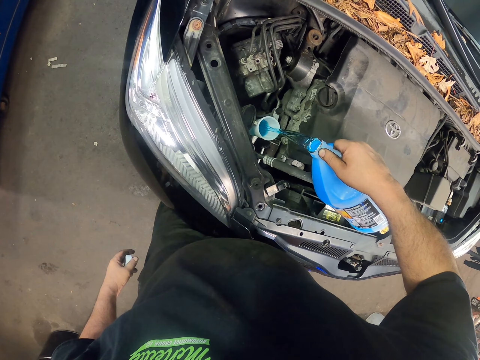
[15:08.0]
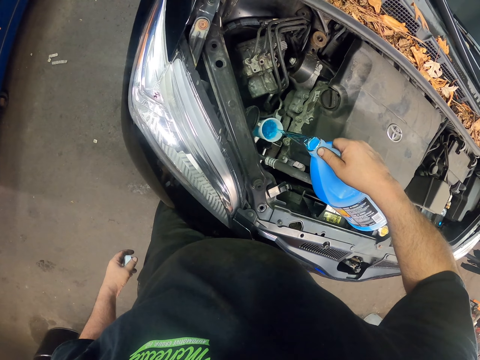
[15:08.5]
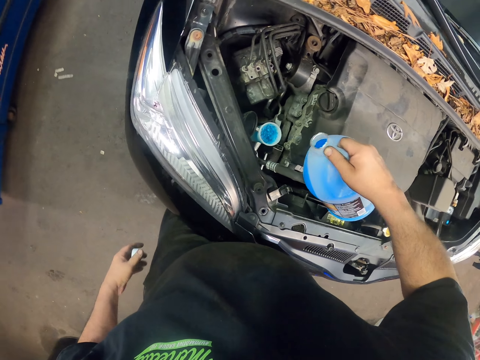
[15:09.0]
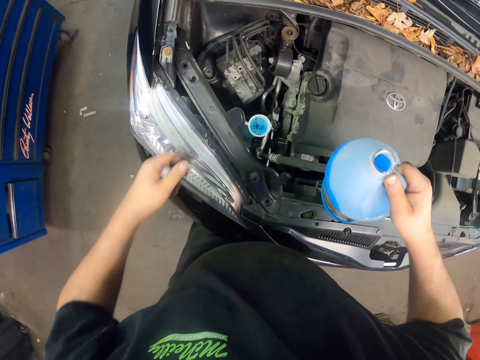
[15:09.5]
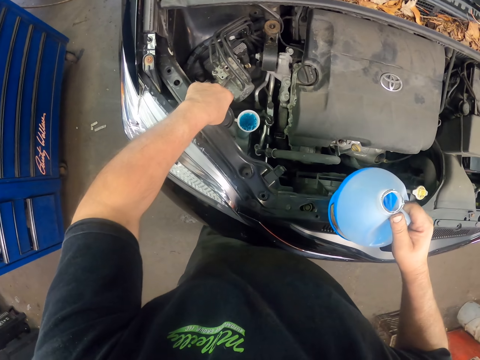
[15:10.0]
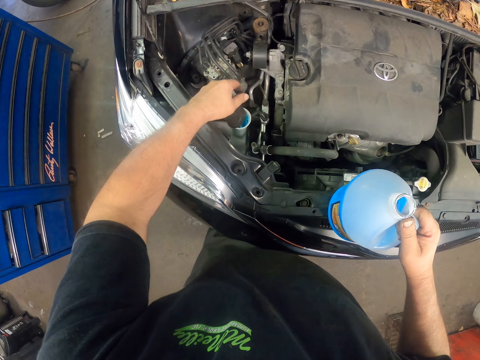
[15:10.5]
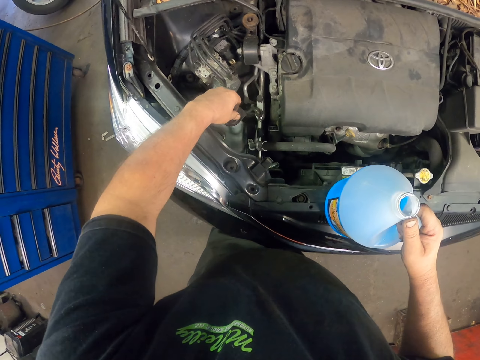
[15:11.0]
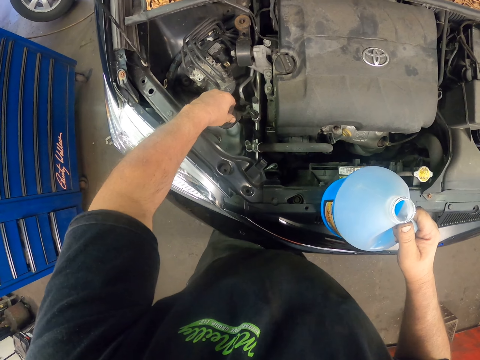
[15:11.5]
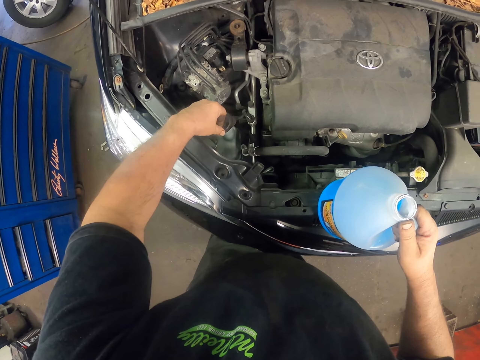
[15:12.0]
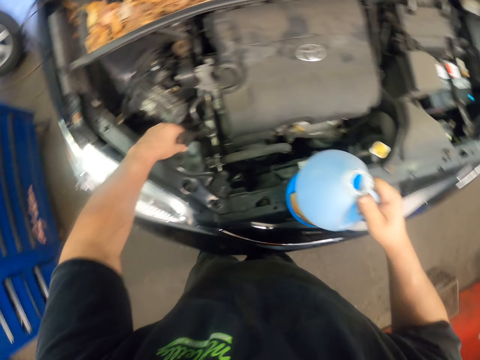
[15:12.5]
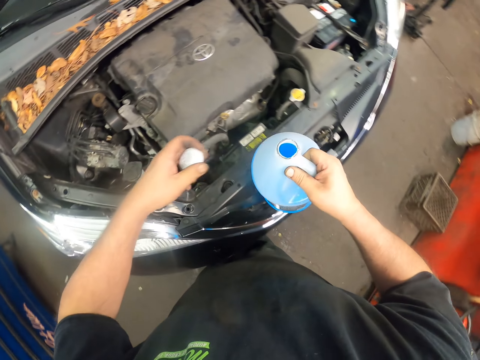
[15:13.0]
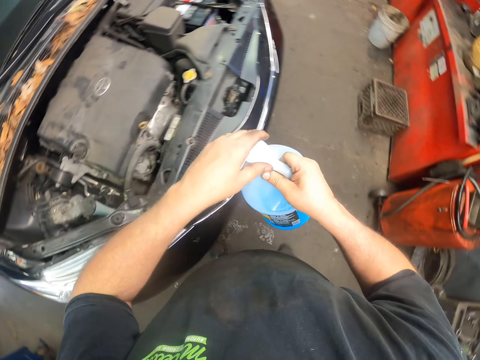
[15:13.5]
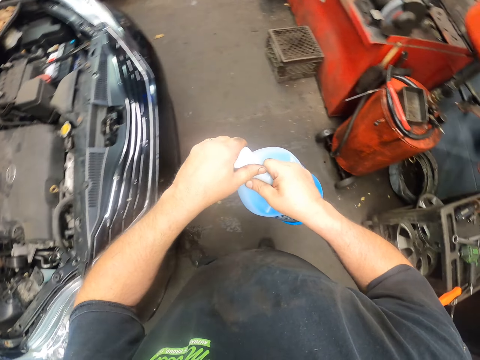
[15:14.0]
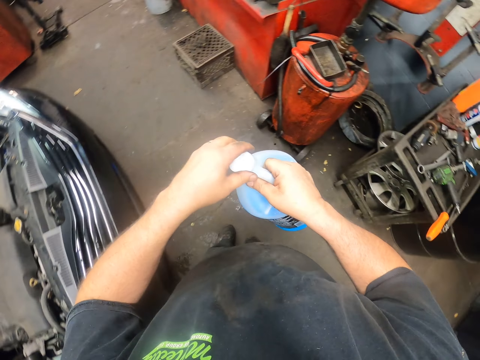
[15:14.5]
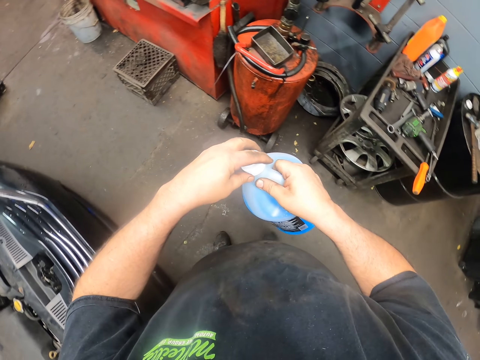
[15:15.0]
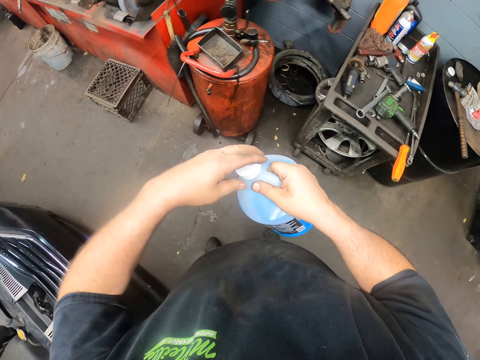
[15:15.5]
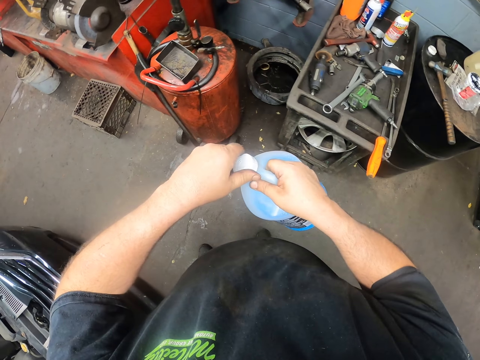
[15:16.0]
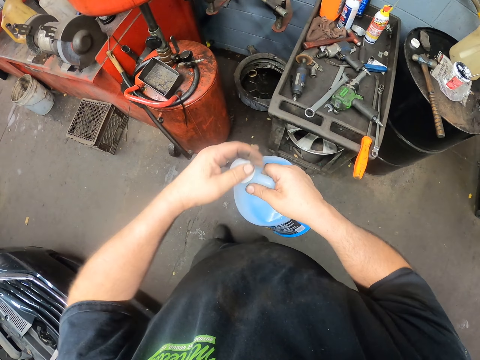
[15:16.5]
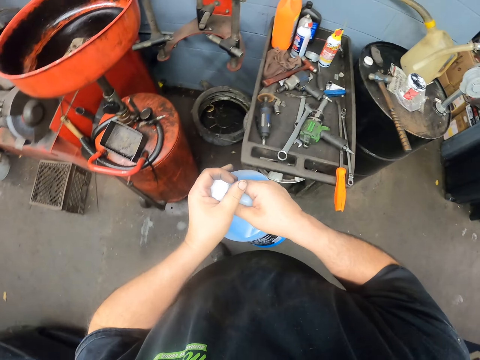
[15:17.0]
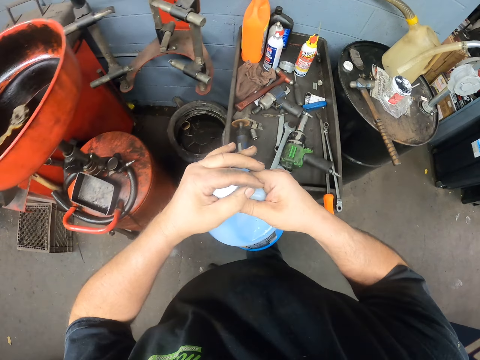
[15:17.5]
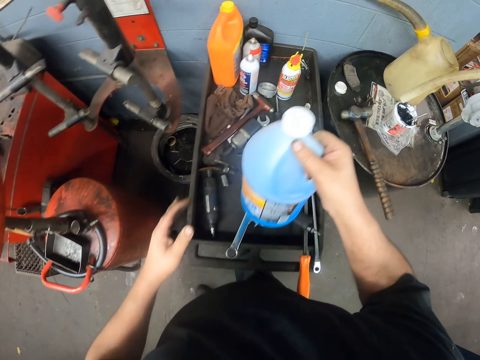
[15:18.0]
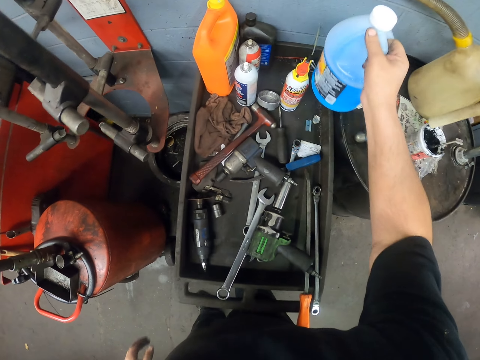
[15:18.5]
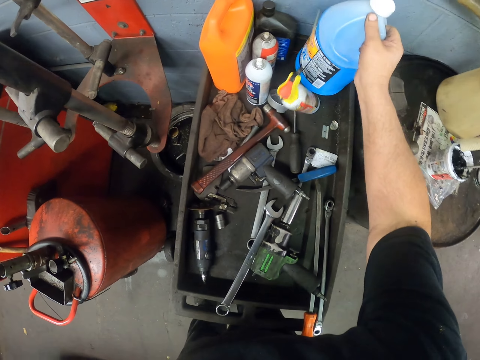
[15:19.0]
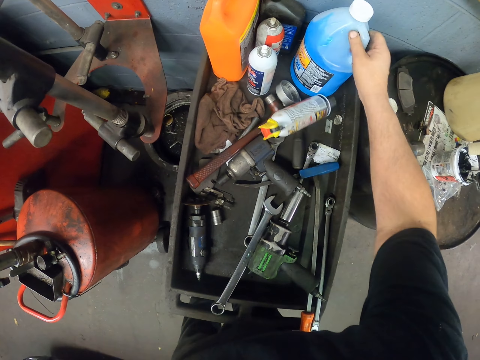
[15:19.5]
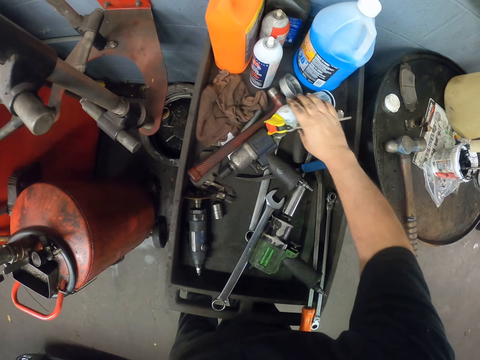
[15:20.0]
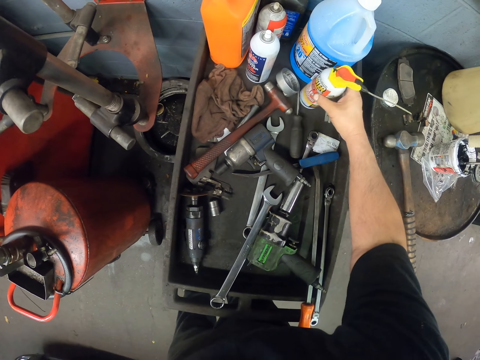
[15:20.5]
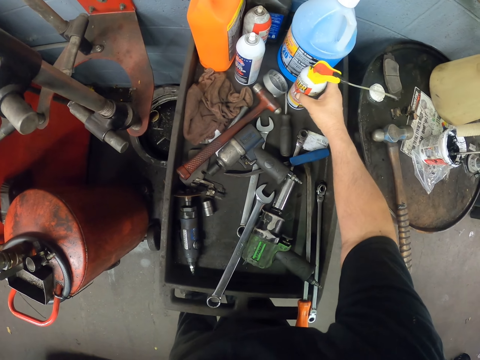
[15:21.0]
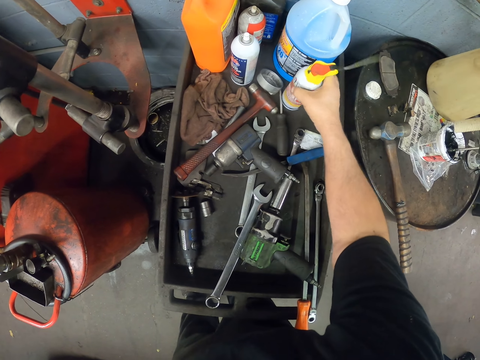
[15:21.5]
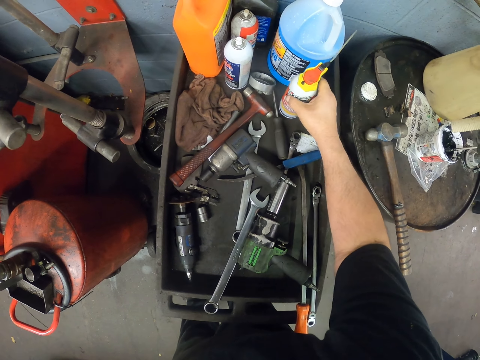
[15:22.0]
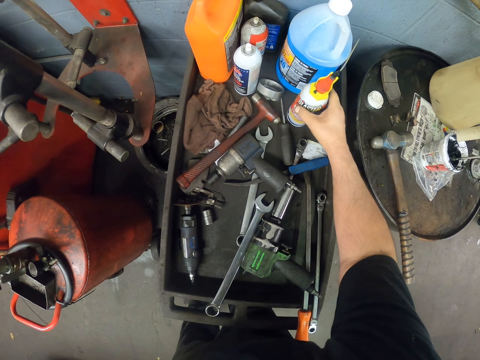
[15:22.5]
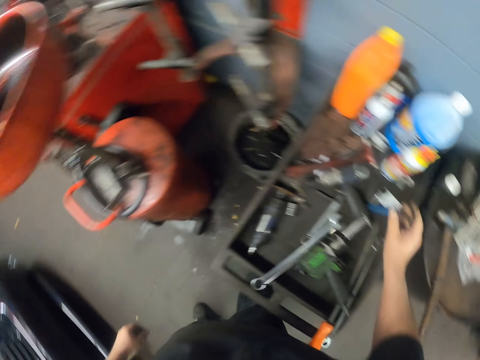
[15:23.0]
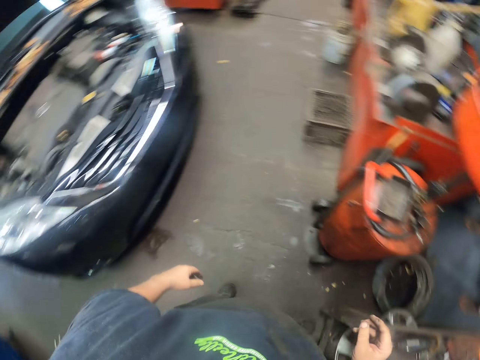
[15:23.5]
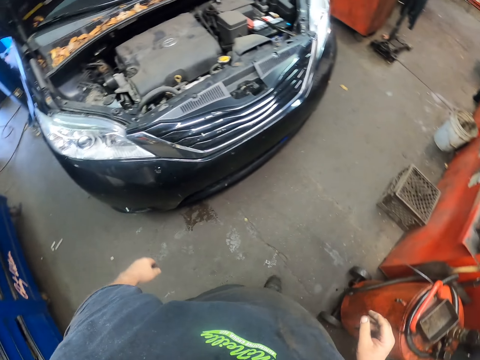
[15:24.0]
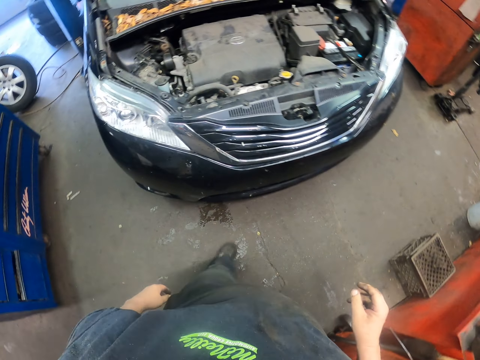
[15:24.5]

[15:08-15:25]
The camera wearer closes something. They close the windshield washer can, put the windshield washer on the table, and move a can on the table. They turn around.

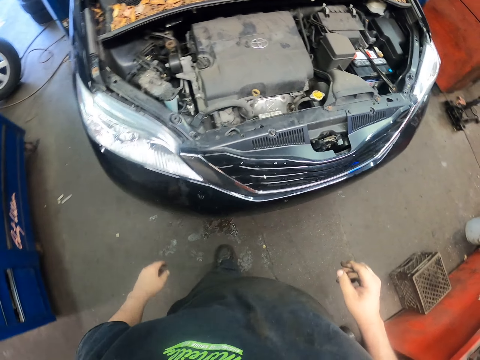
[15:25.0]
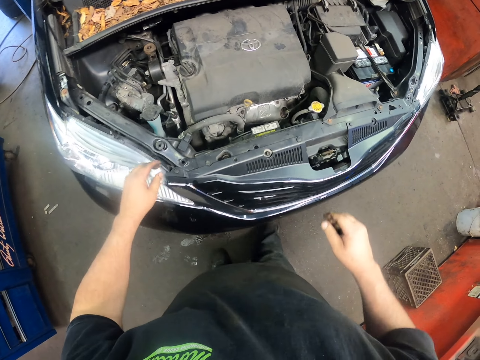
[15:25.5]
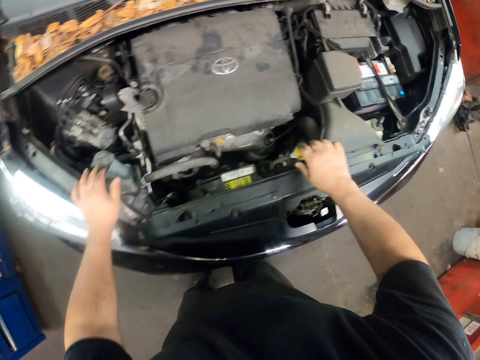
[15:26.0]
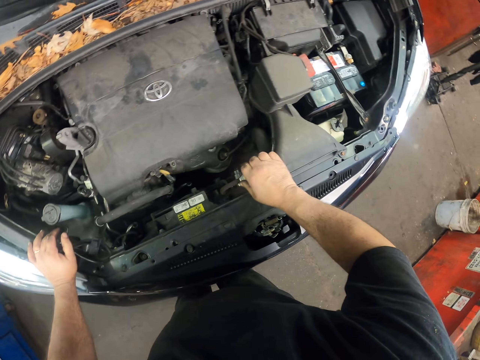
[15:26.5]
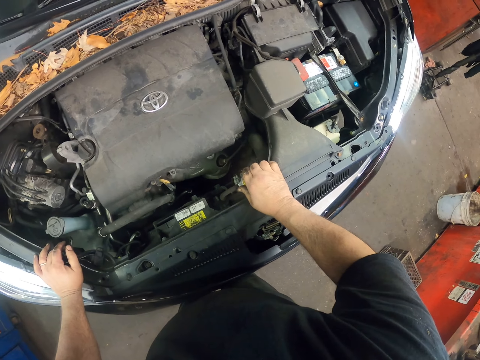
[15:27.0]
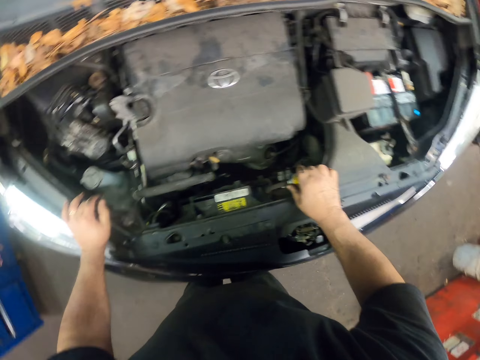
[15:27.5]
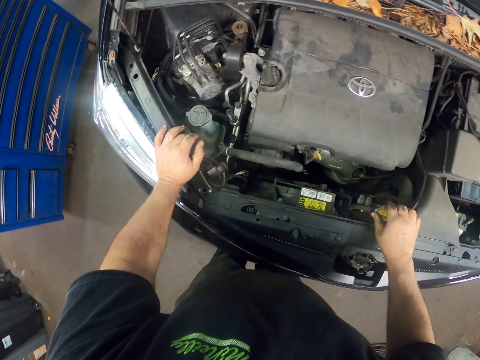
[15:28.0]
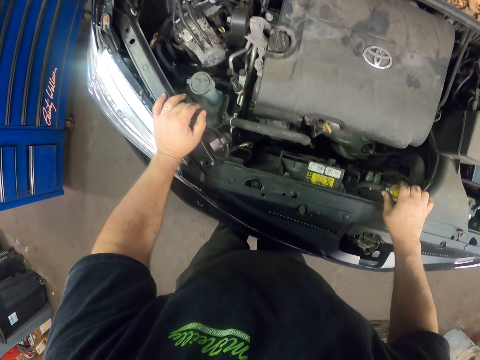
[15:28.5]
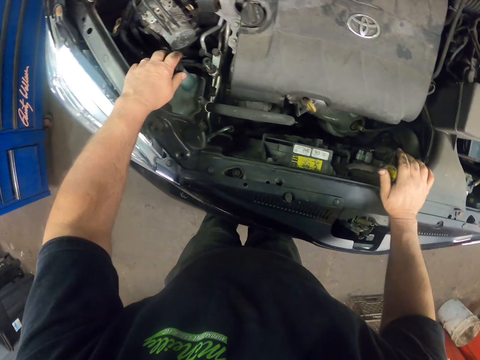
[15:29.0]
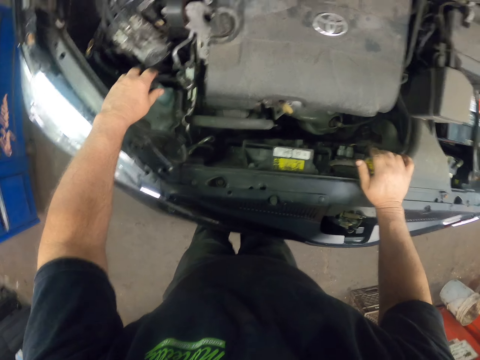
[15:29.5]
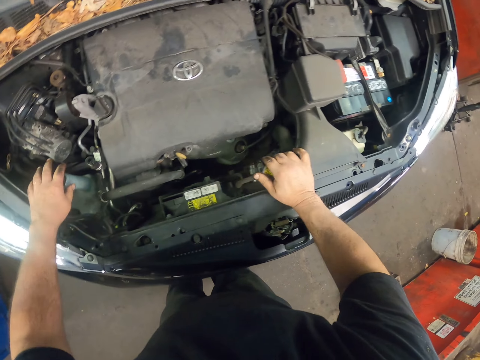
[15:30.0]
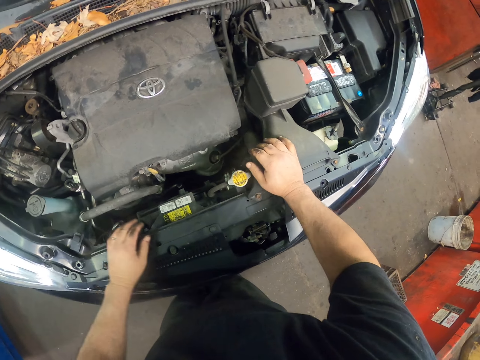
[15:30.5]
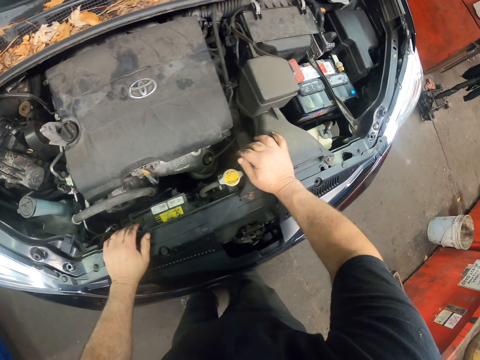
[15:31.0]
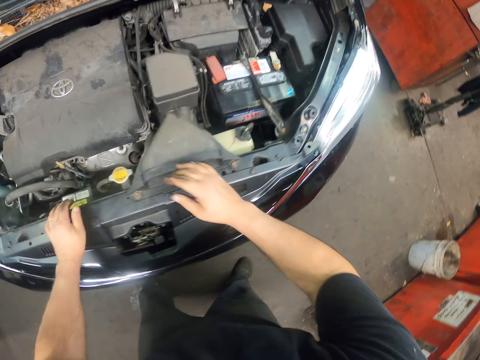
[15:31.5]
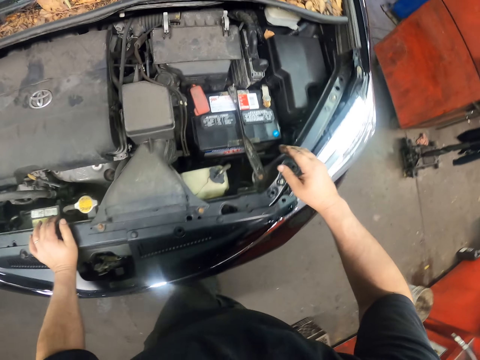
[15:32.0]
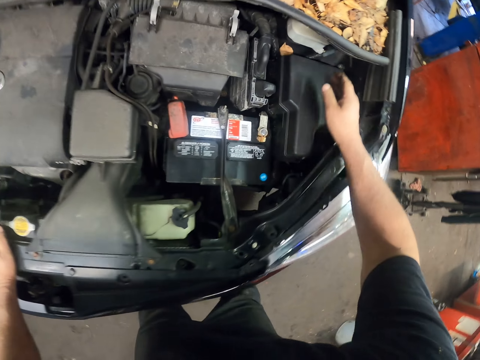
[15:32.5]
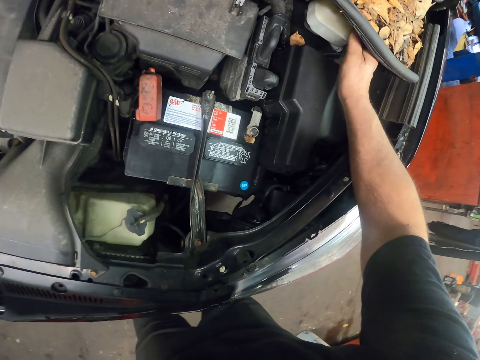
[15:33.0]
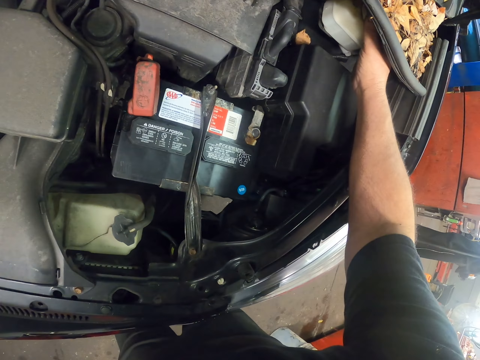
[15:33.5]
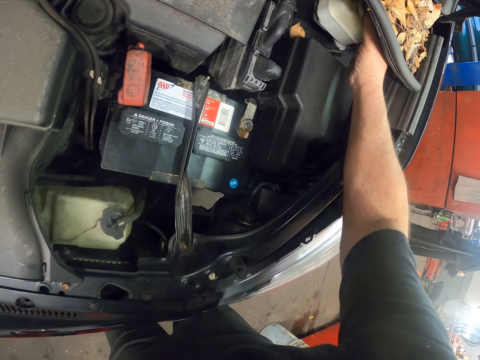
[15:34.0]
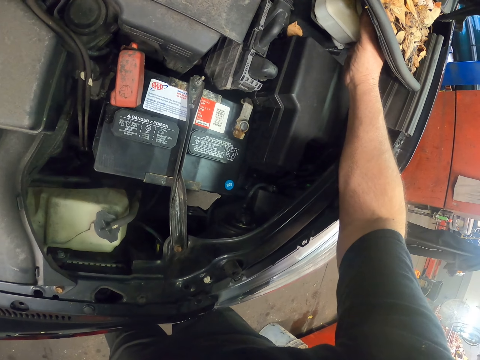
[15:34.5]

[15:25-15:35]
The camera wearer tightens the lid of the radiator. They touch the car, hold something, hold parts of the car, and shake something.
